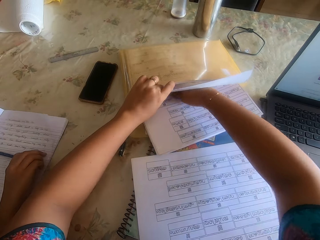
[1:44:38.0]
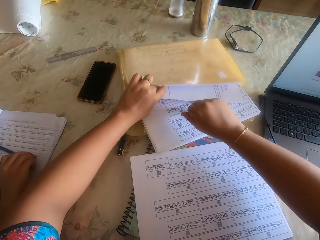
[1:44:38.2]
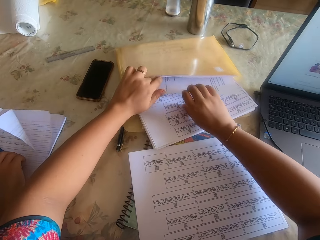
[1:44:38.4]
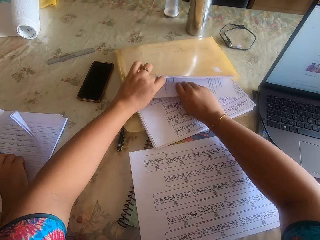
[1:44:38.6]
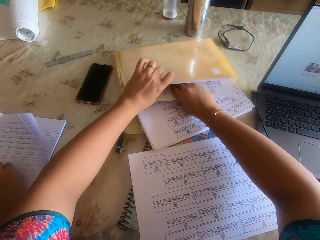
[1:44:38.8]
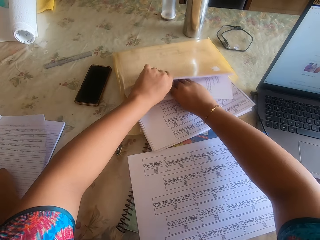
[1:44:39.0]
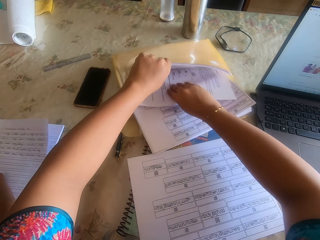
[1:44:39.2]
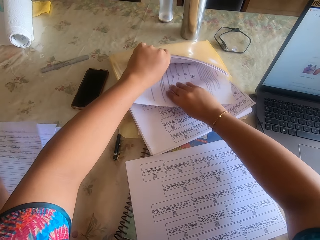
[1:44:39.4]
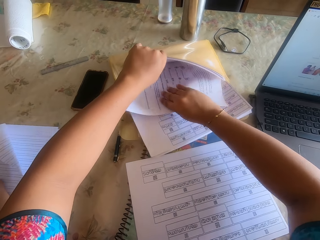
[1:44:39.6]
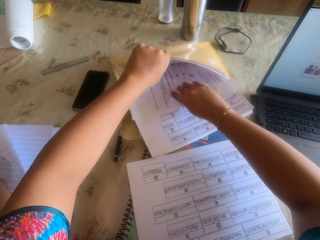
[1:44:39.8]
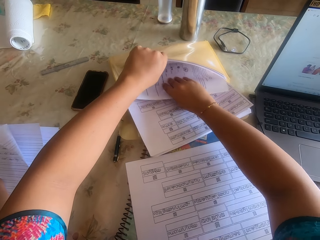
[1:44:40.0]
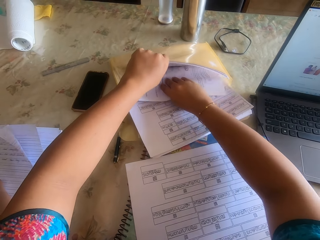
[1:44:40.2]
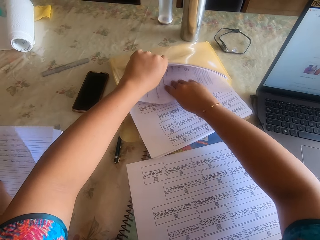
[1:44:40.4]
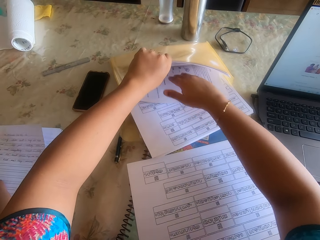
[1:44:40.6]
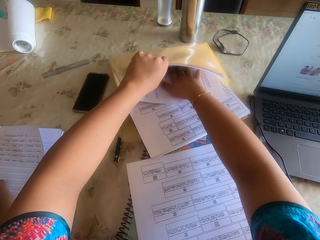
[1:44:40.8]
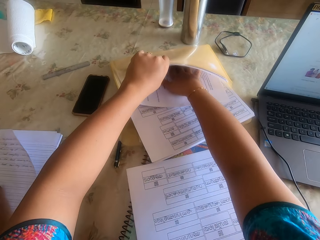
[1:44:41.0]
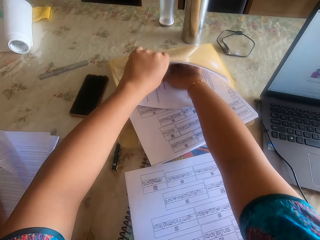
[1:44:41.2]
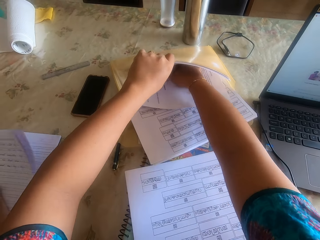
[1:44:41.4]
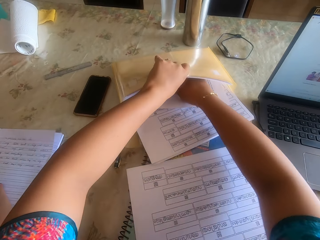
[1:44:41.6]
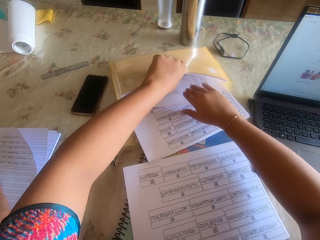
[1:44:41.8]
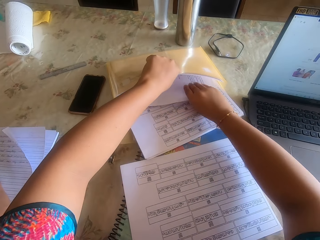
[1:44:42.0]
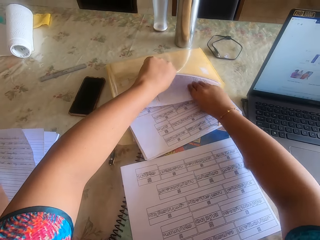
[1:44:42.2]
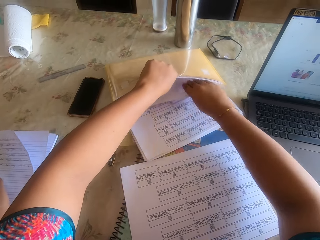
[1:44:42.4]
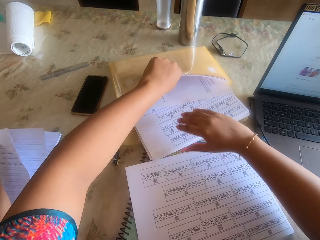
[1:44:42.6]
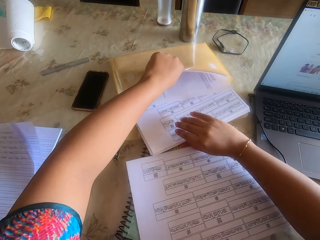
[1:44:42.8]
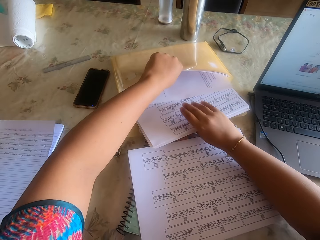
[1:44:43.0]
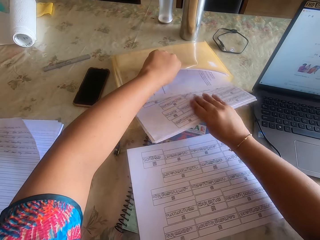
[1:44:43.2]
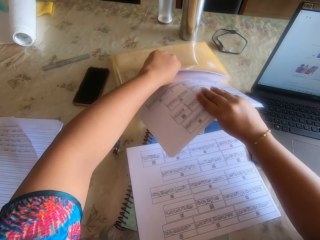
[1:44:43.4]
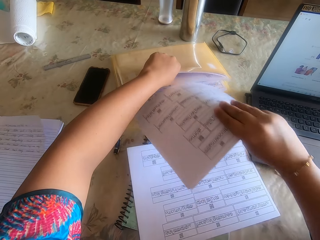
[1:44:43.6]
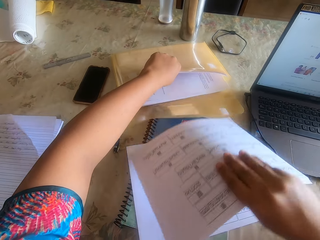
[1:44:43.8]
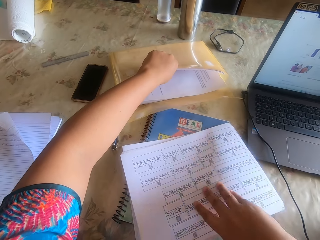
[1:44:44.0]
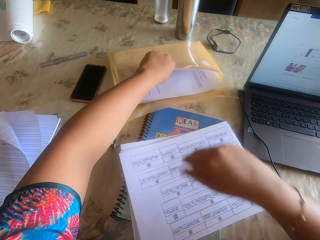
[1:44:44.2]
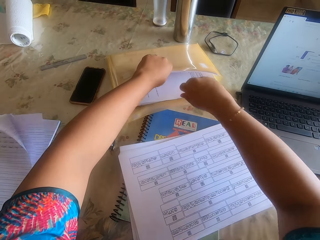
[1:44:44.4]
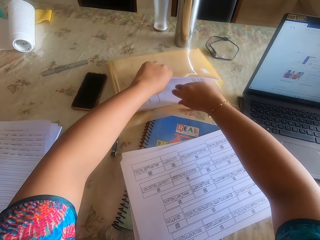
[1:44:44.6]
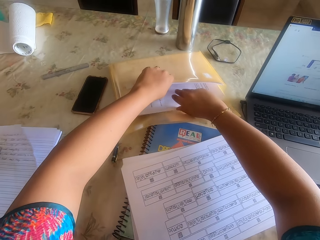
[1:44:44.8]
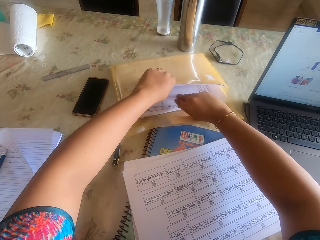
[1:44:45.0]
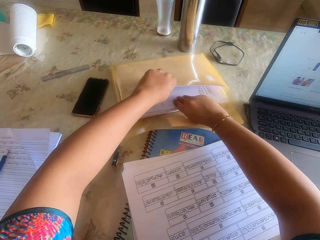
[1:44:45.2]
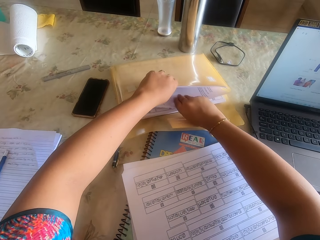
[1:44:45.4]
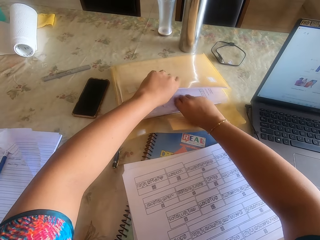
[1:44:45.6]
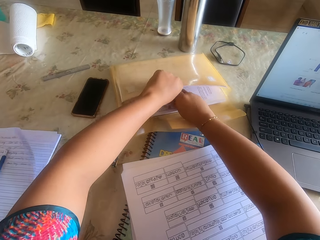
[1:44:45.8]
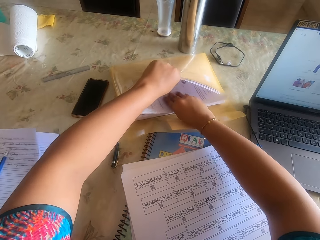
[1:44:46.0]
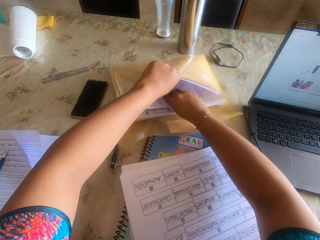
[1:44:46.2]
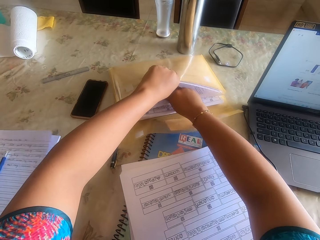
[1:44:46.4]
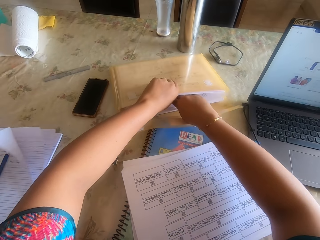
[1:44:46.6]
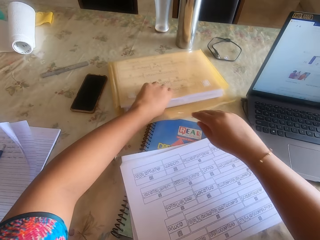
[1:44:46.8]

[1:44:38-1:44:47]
The camera wearer puts a paper into the file with her right hand. She brings out some papers from the file with her right hand. She places the papers in her right hand on the book on the desk. She arranges the papers in the file.

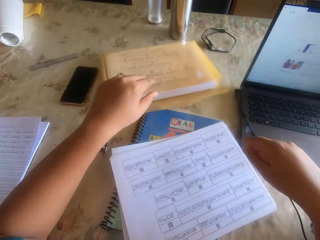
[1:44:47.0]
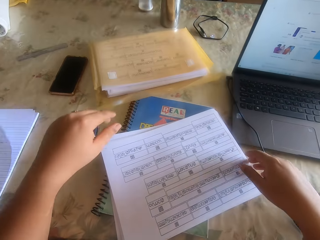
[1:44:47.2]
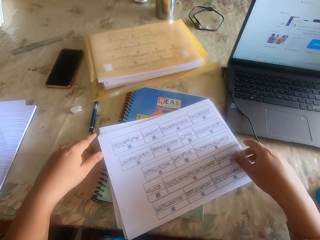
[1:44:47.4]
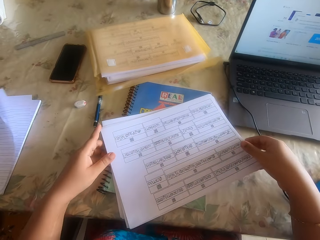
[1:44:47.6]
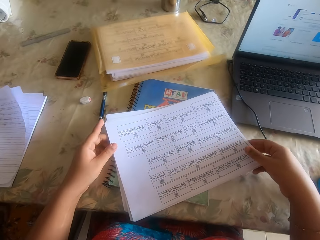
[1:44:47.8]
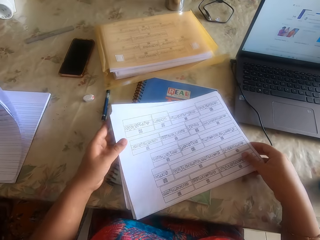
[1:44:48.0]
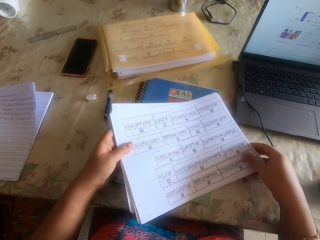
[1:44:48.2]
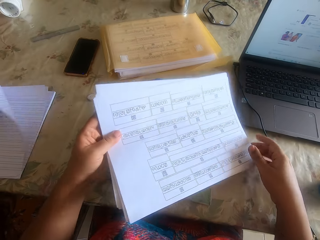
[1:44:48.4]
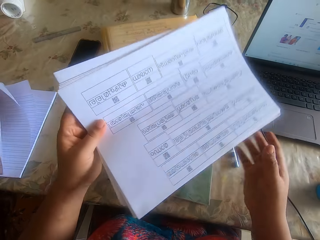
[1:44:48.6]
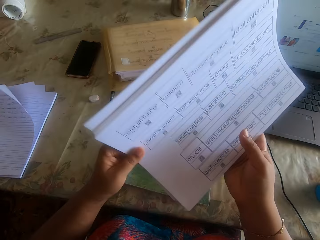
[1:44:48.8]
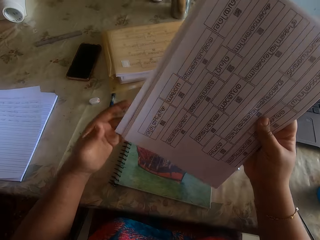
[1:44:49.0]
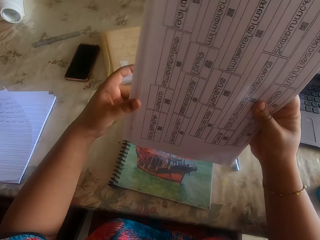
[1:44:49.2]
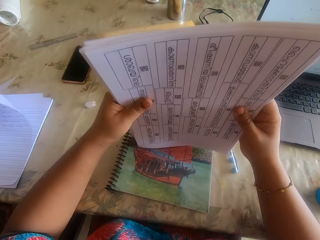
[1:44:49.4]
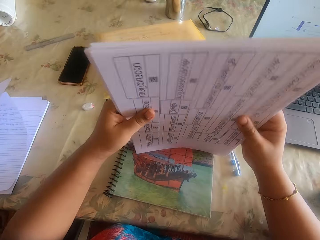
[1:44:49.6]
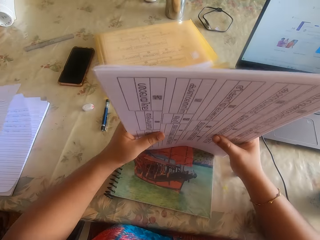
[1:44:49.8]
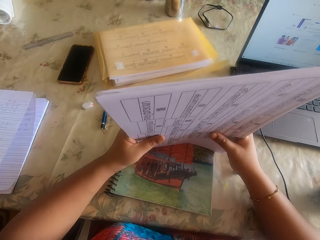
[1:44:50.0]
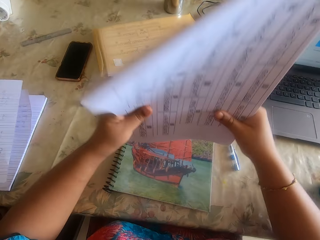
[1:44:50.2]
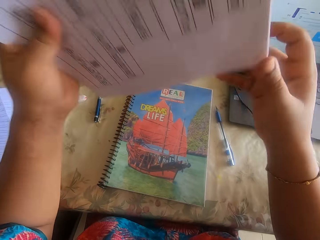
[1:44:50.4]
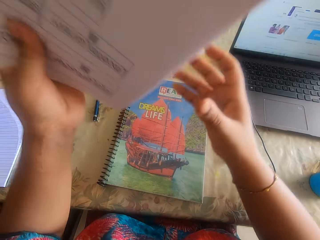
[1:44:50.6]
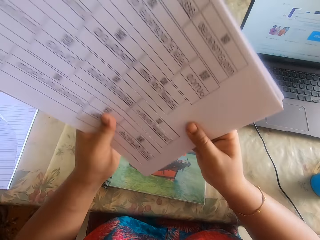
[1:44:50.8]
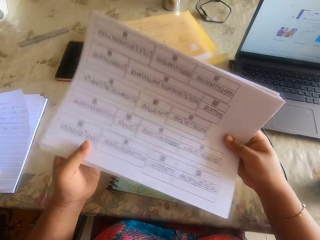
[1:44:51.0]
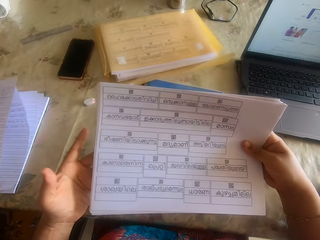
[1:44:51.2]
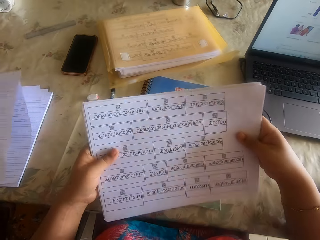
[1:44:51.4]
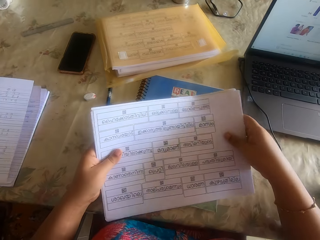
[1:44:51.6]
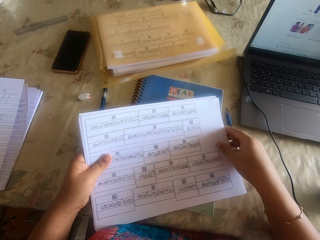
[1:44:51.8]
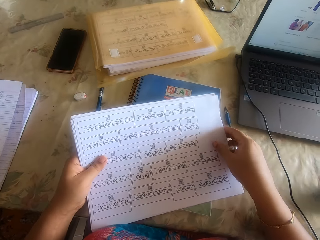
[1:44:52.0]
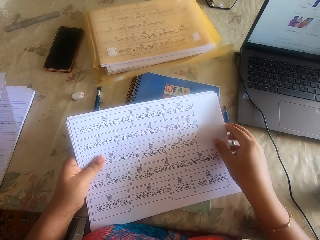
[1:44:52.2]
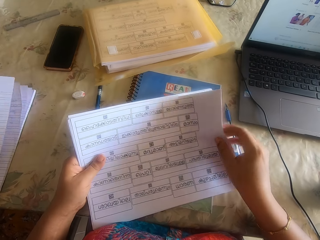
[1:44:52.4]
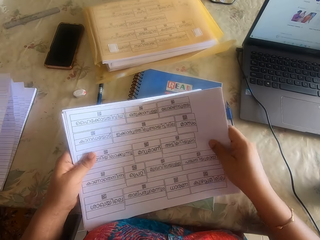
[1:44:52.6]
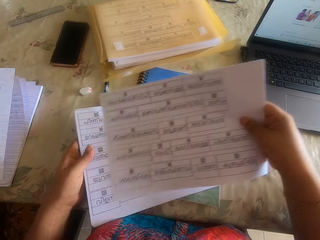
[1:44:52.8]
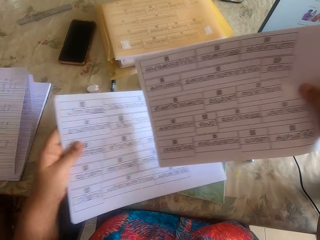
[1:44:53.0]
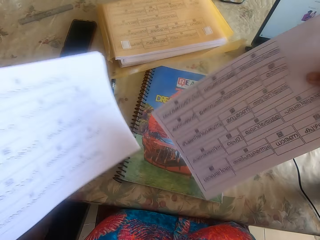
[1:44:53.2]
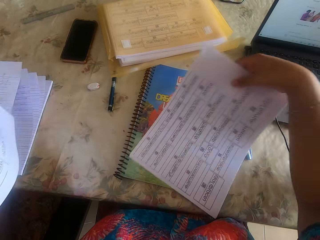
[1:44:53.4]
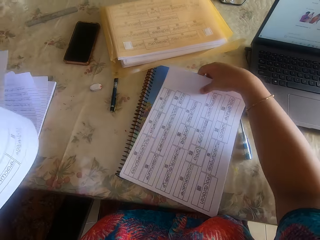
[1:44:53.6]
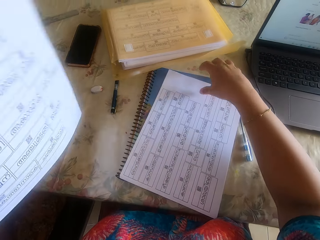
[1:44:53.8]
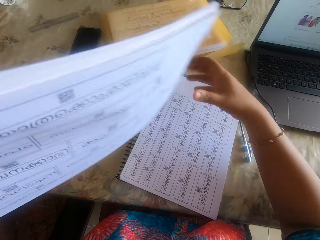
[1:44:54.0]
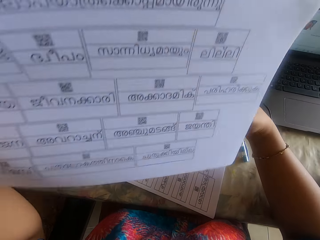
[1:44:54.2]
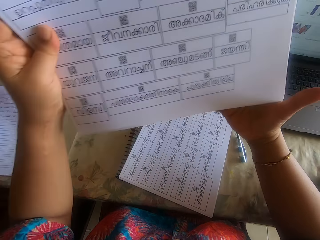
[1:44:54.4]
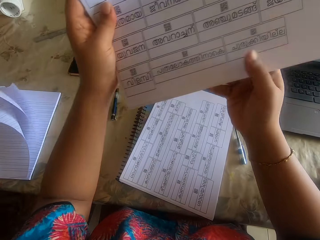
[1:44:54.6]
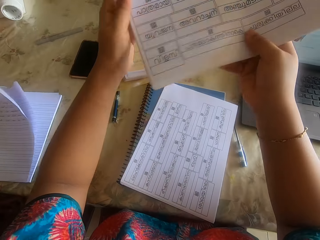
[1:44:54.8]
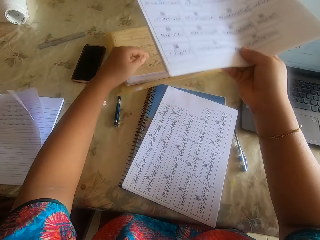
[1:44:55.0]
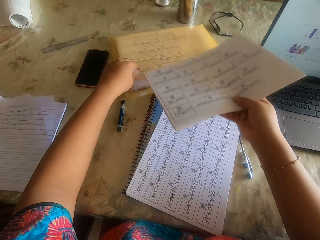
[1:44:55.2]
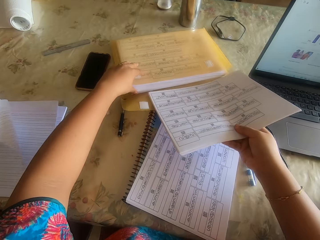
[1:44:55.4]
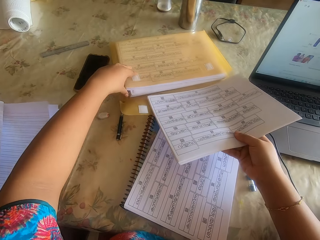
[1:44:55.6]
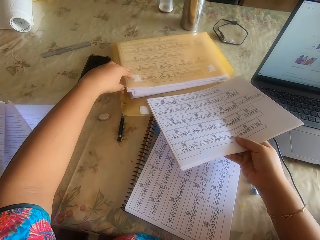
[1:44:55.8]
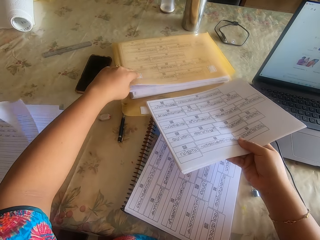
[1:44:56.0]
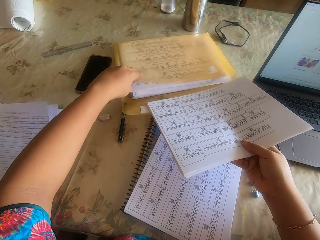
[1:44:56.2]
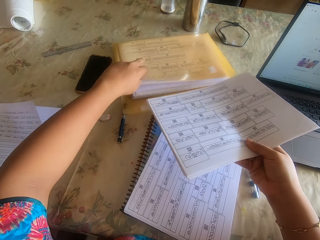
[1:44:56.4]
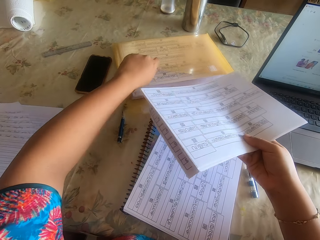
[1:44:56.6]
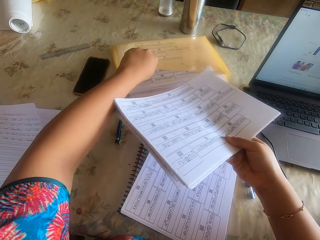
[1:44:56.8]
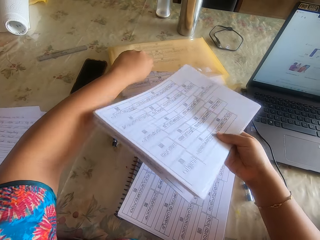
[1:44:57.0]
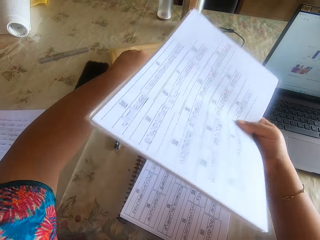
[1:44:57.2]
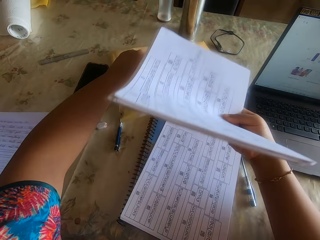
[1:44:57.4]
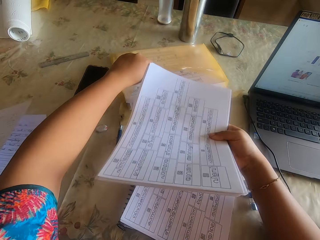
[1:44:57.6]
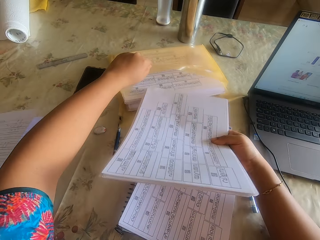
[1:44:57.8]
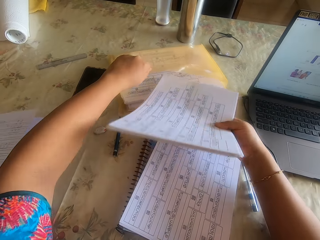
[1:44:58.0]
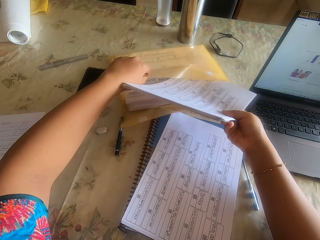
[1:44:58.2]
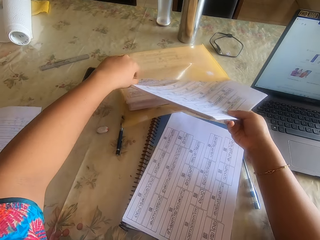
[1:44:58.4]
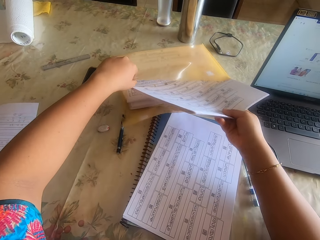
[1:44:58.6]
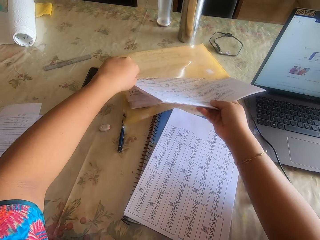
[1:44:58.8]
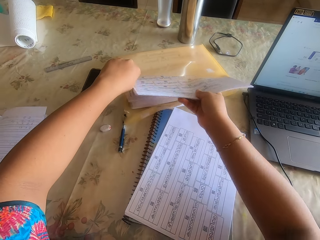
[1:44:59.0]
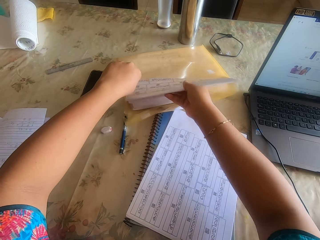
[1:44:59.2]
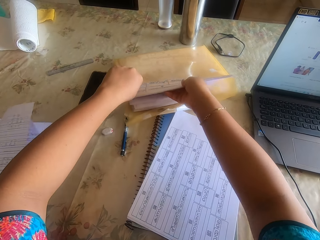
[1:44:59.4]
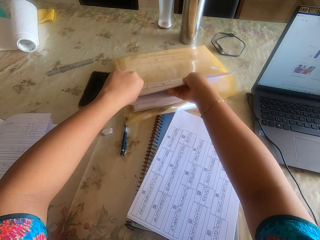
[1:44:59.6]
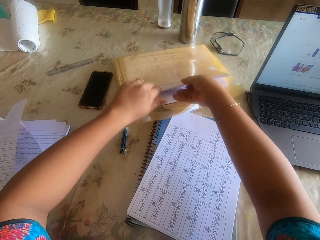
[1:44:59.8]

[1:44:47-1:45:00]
The camera wearer holds the papers with the hands. She picks the papers with both hands. She turns the paper vertically with both hands. She hits the papers on the table. She adjusts the paper on the desk with both hands. She turns the paper horizontally with both hands. She places the paper on the book on the desk with both hands. She picks part of the paper with her right hand. She raises the paper in her left hand. She divides the papers into two. She drops the paper in her right hand on the book on the desk. She holds the paper in her left hand with both hands. She opens the file on the desk with her left hand. She inserts the papers in her right hand into the file in her left hand.
